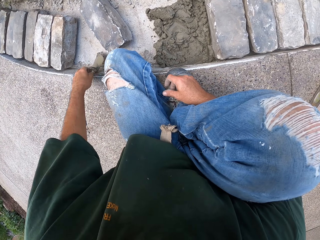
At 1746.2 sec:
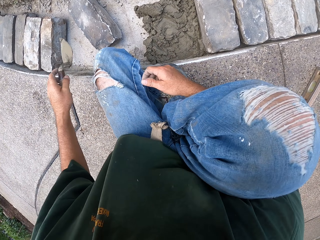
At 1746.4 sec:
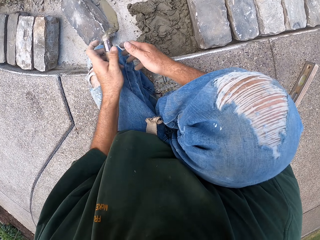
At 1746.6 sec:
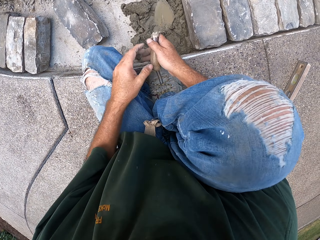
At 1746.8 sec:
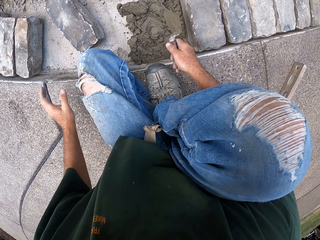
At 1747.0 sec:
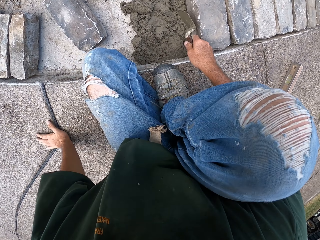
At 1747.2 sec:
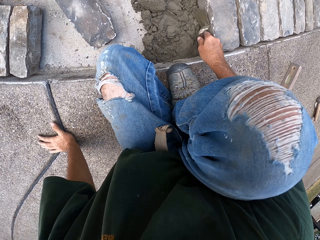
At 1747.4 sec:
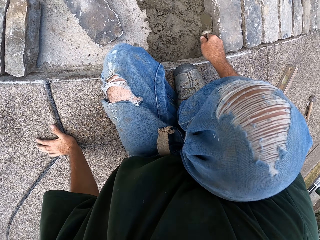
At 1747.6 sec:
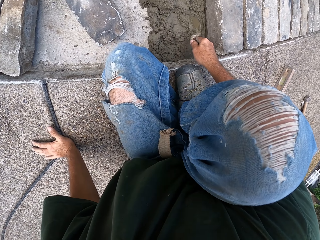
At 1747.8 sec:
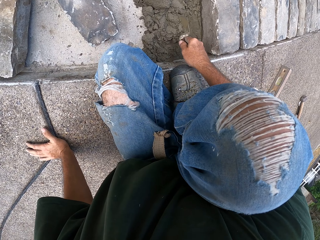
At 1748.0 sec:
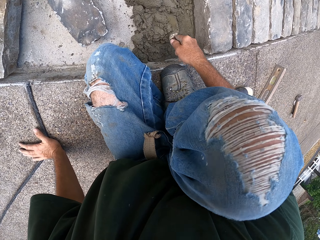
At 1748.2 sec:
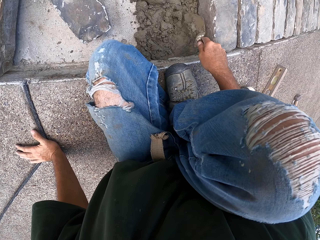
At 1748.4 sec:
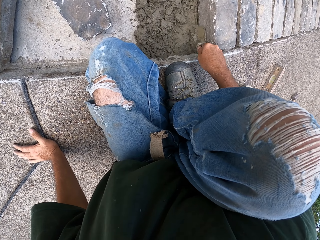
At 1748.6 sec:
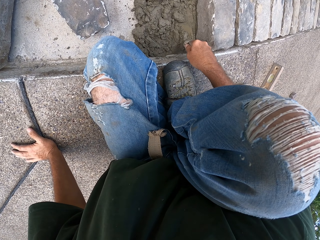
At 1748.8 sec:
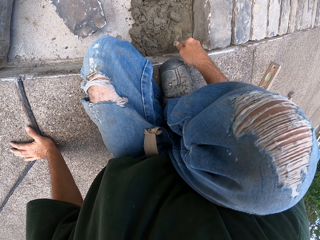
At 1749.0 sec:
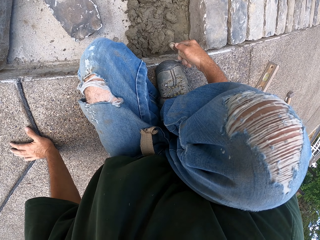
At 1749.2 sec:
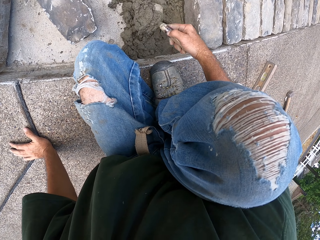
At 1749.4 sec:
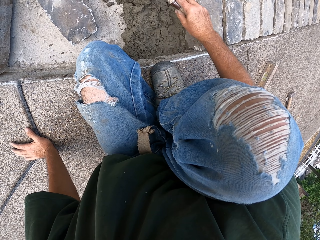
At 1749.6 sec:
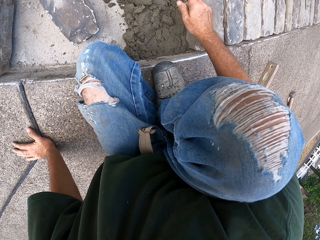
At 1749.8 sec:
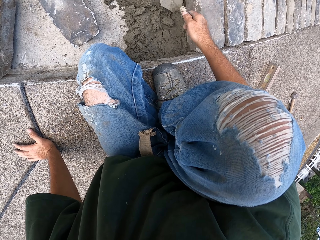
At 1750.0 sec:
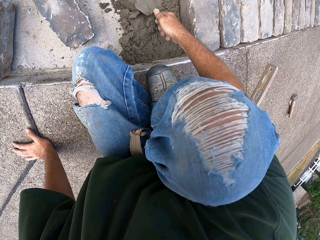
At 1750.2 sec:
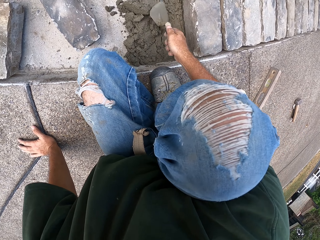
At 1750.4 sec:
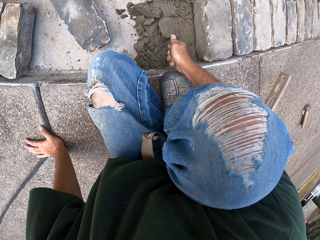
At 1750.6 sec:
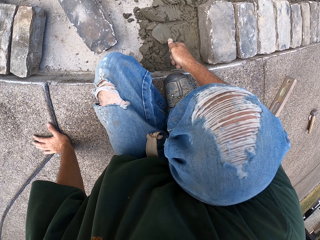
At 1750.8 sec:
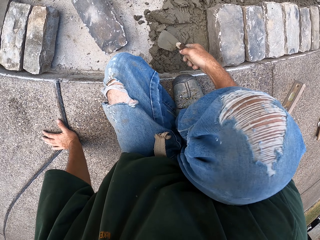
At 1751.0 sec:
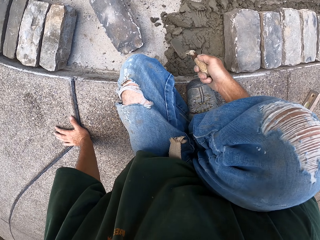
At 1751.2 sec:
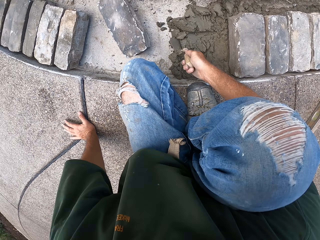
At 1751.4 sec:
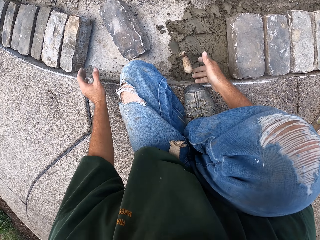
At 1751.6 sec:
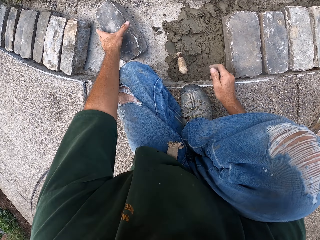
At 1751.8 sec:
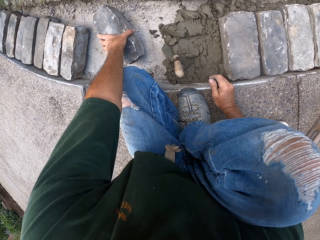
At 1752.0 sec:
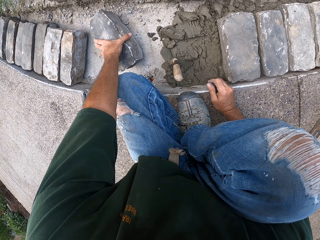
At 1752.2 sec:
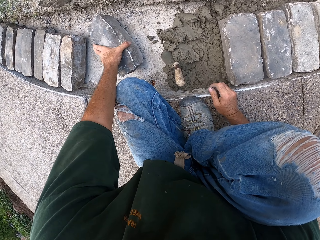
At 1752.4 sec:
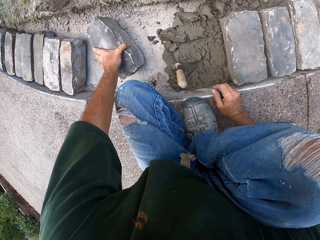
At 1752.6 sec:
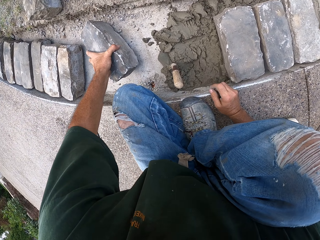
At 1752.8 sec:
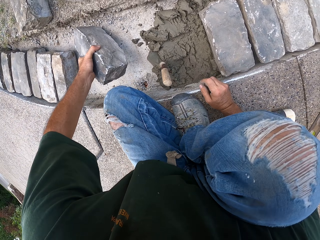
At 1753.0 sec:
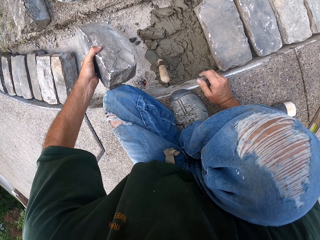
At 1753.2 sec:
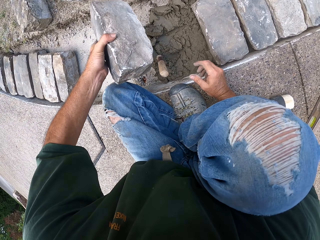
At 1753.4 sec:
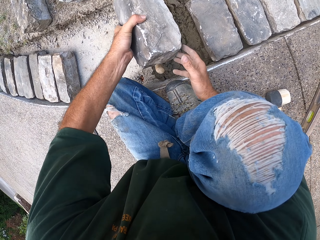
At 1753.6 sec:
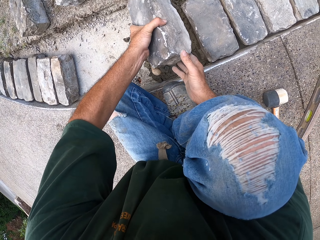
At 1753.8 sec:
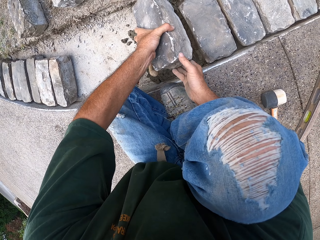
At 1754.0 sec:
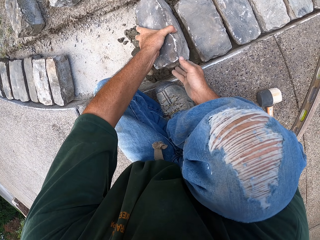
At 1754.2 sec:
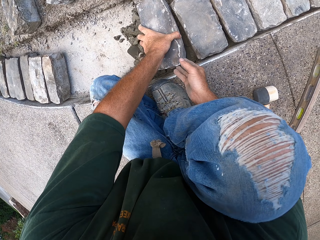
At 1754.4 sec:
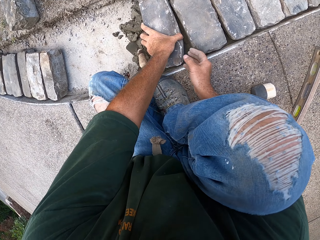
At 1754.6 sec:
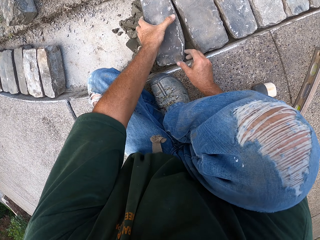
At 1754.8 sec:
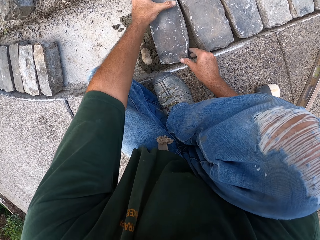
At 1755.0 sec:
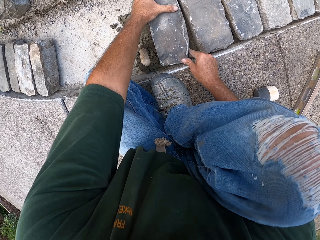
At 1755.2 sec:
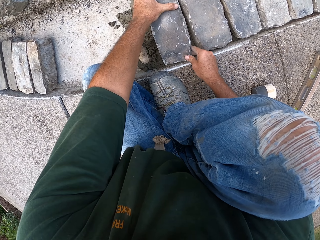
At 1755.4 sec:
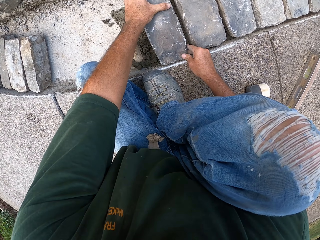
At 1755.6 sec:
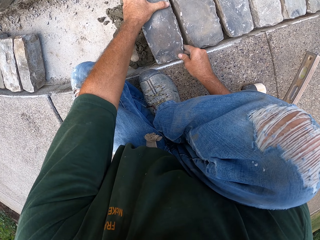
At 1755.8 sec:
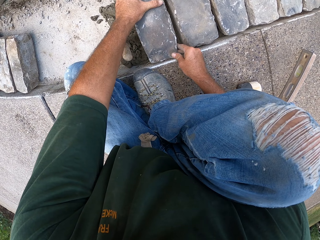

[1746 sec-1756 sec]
The camera wearer takes the trowel. They level the concrete. They spread sand with the trowel. They drop the masonry trowel. They pick up a brick. They align the stone in the furrow. They fix the brick.

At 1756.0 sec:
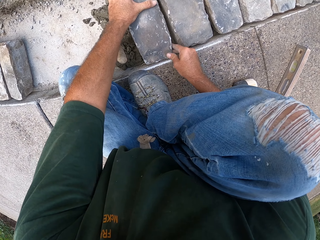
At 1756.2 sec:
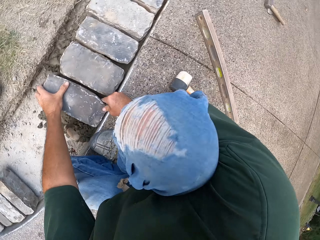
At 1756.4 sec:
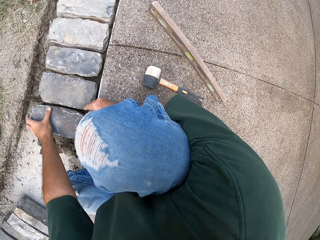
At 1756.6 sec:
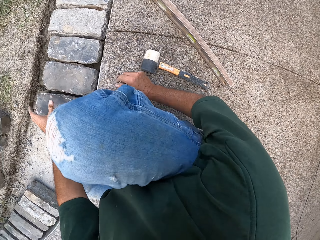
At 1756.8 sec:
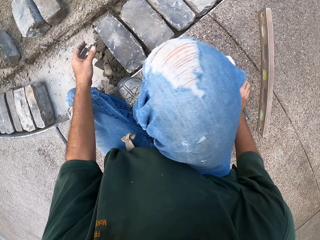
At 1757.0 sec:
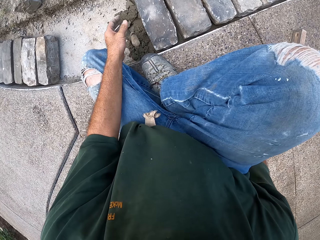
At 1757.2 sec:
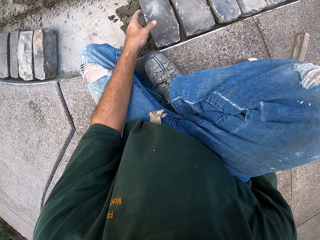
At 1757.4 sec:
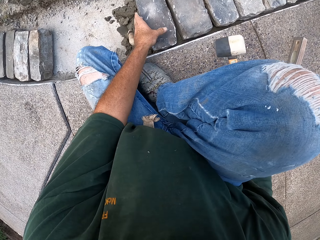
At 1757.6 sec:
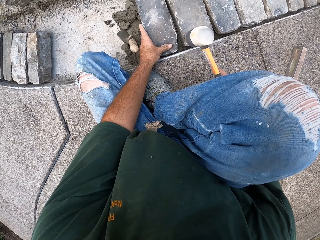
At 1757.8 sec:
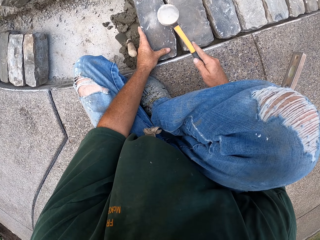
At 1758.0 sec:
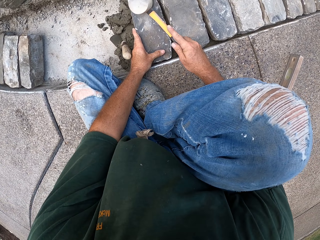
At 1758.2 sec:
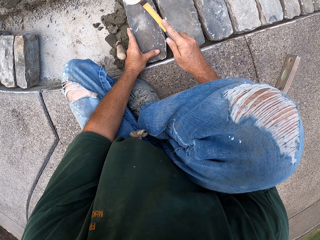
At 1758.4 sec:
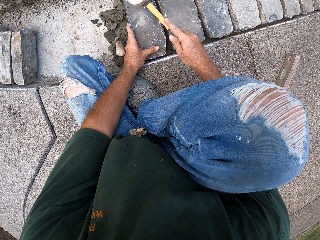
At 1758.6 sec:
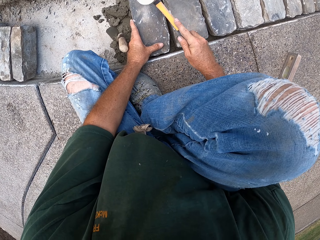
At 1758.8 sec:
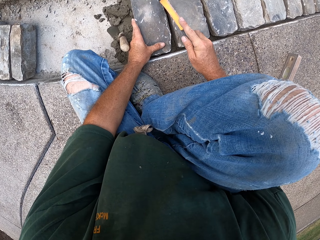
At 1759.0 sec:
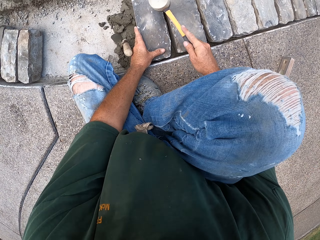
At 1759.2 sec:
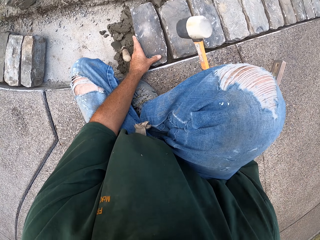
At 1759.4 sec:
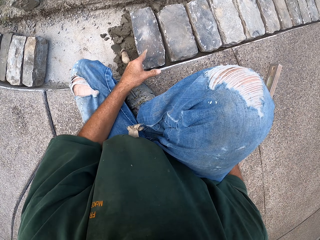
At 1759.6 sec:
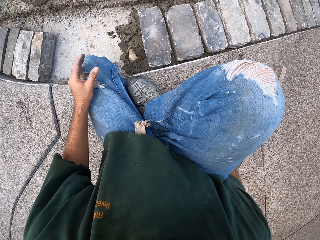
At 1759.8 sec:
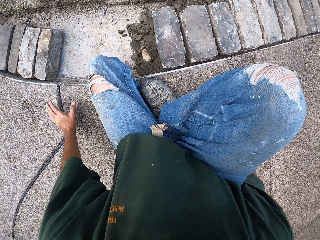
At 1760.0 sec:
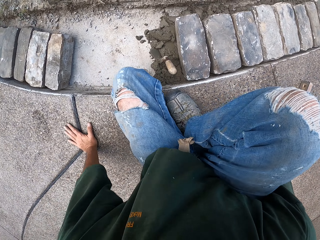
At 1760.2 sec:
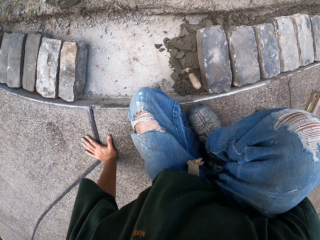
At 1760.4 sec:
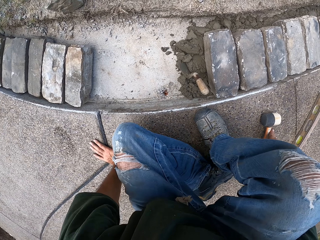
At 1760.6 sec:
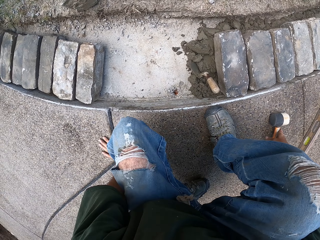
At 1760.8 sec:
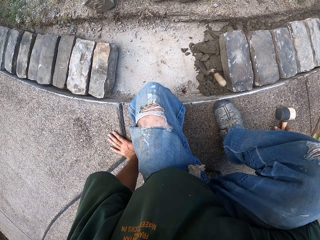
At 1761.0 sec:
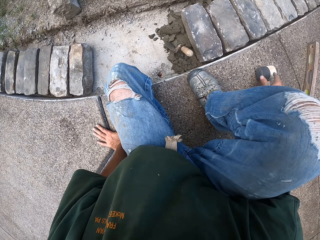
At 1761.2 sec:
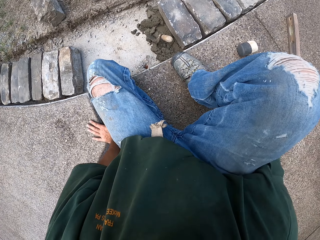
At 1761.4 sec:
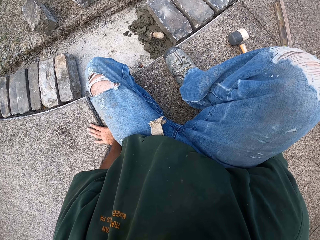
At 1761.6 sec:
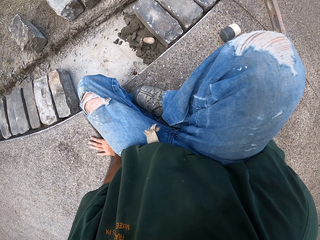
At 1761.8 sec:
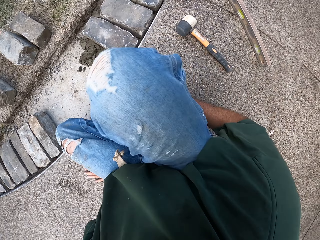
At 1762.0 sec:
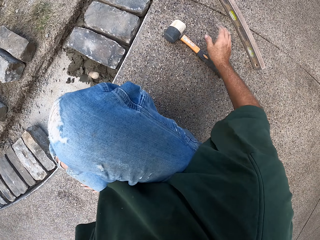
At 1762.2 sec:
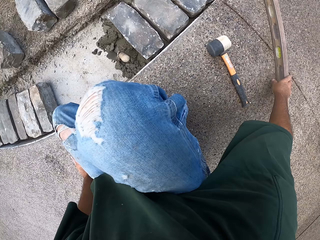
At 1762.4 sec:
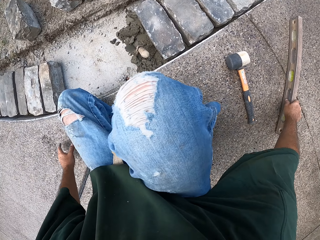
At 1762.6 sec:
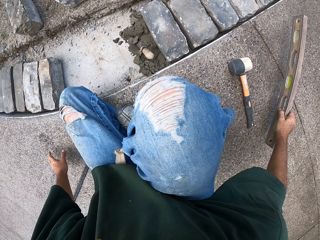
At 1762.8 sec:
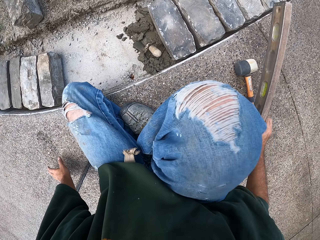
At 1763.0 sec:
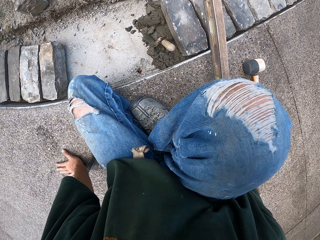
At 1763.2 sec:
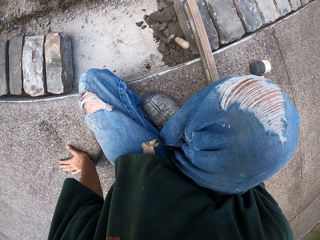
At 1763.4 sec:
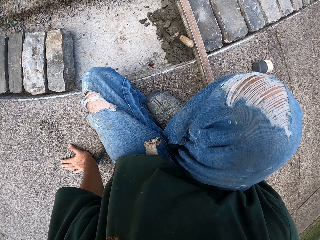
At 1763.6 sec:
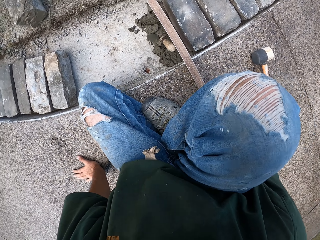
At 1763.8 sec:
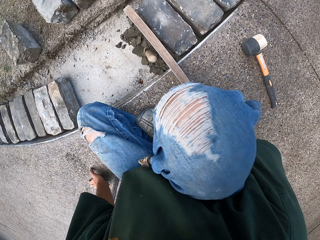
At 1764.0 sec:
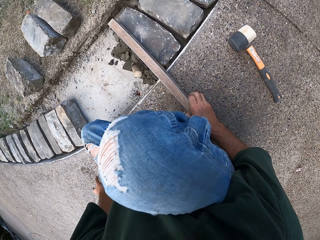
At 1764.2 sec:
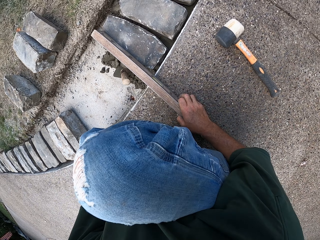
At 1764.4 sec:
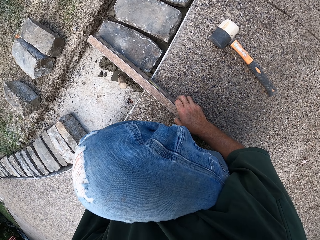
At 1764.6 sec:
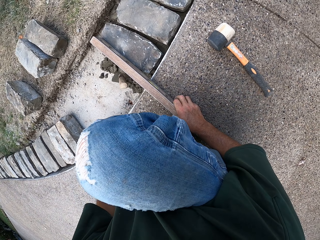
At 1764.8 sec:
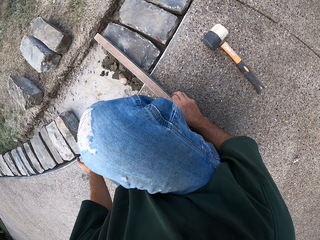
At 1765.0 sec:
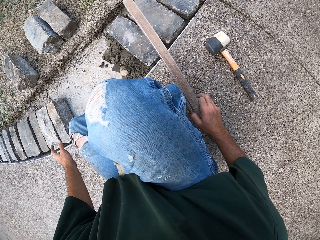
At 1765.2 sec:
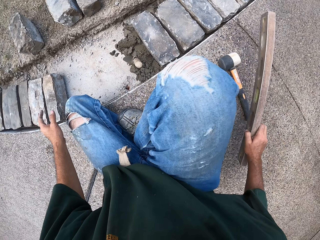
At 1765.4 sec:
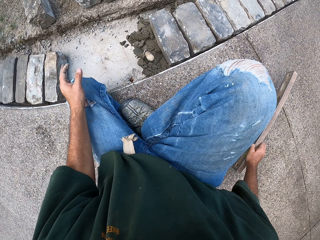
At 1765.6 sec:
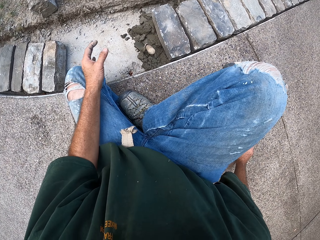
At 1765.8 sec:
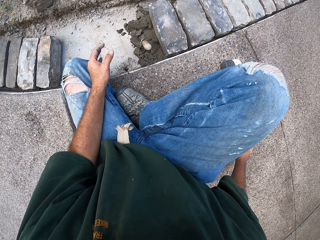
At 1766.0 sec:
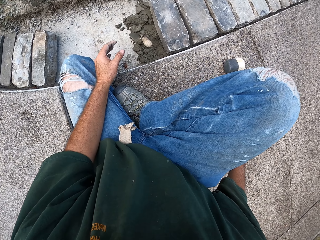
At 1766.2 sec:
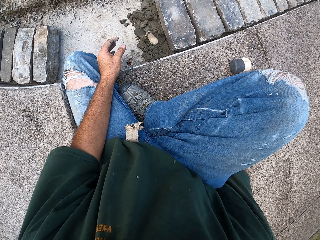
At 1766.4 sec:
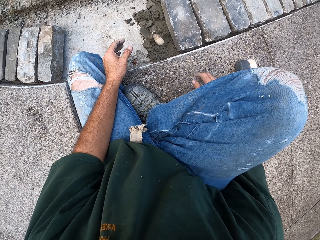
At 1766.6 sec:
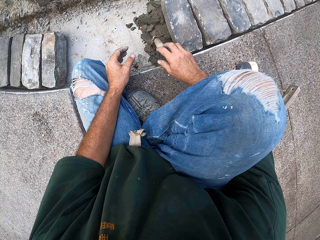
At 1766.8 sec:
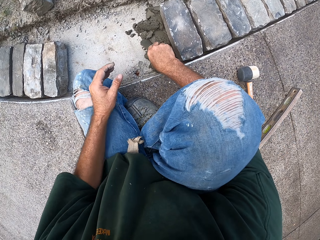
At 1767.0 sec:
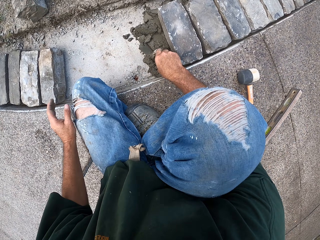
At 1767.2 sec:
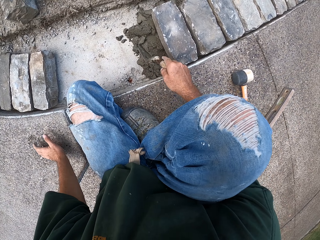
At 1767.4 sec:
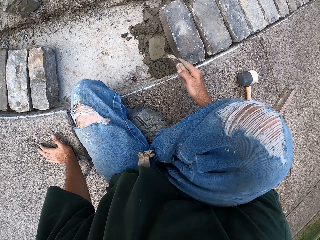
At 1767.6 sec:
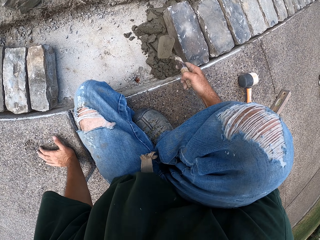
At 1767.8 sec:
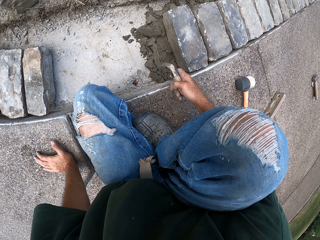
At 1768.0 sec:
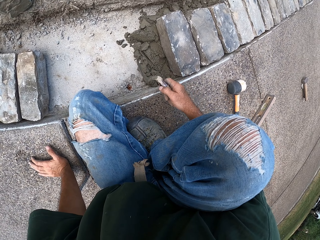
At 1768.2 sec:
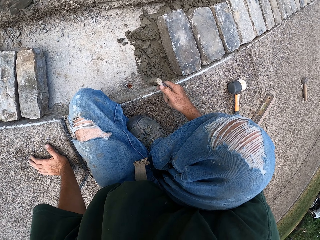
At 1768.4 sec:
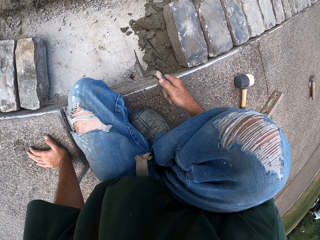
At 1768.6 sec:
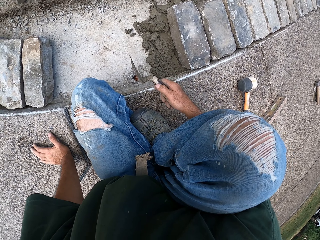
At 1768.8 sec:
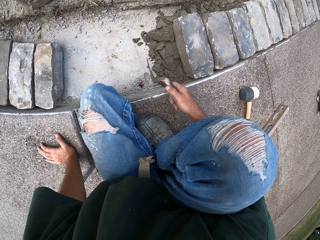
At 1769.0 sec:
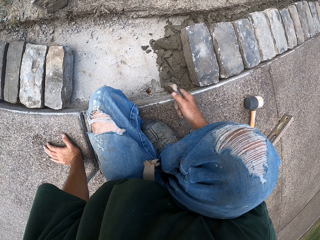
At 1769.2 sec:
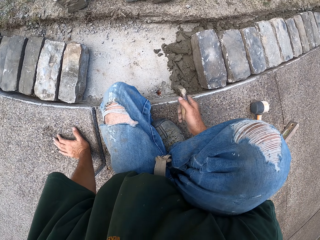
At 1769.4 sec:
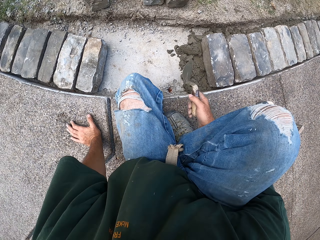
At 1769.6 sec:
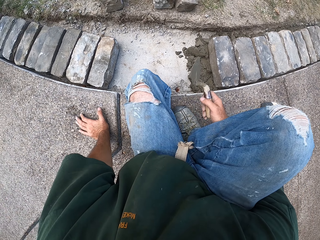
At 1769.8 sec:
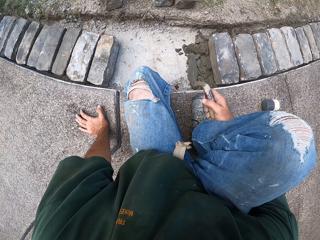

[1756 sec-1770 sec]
The camera wearer picks up a hammer. They hit the brick with the hammer. They drop the hammer. They pick up a spirit level. They put the spirit level on the brick. They check the level with the spirit level. They drop the spirit level. They pick up a masonry trowel.
